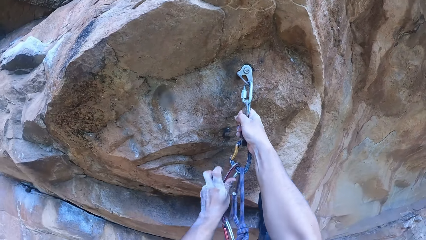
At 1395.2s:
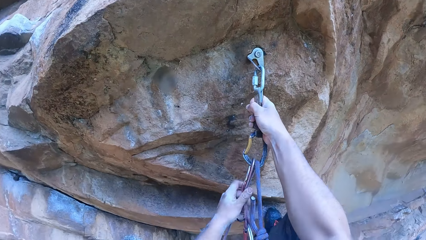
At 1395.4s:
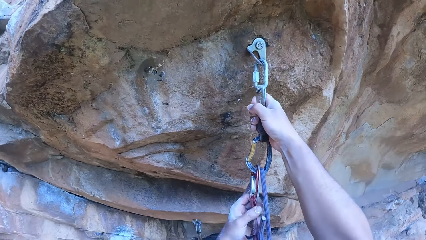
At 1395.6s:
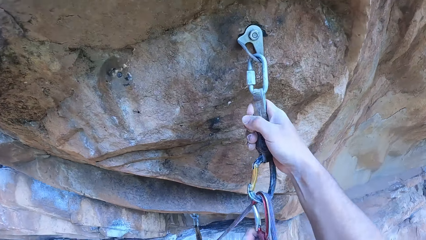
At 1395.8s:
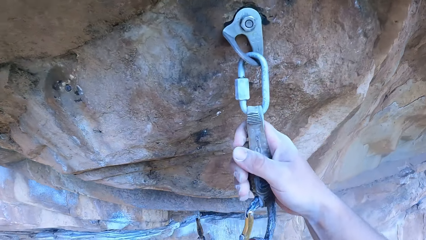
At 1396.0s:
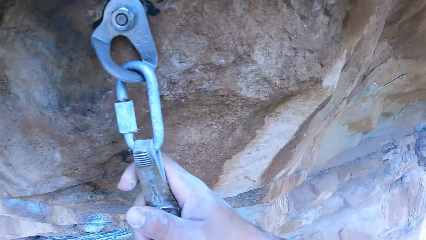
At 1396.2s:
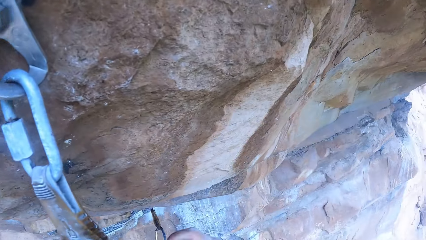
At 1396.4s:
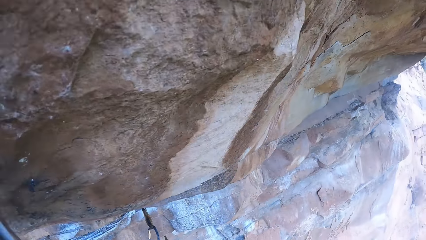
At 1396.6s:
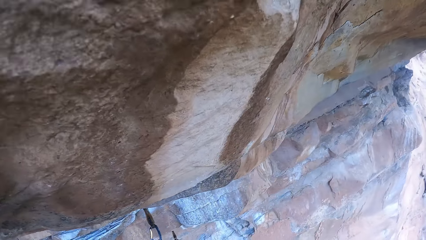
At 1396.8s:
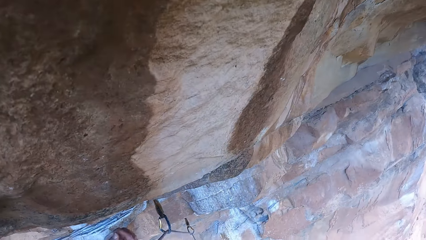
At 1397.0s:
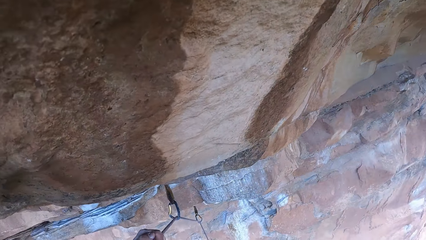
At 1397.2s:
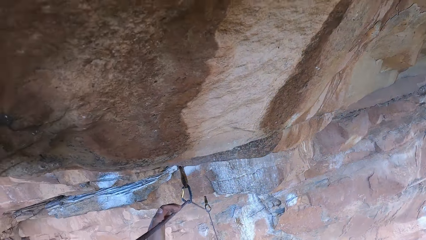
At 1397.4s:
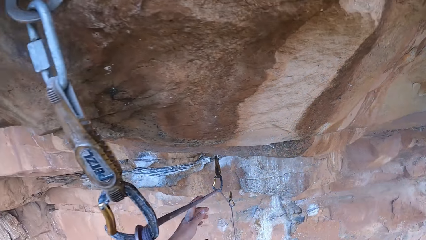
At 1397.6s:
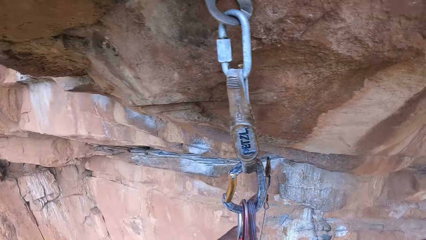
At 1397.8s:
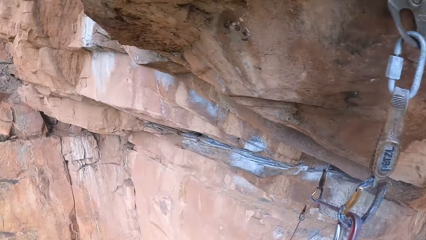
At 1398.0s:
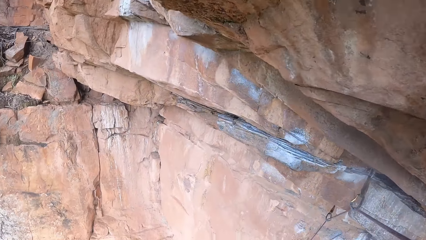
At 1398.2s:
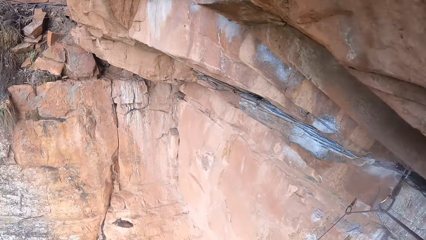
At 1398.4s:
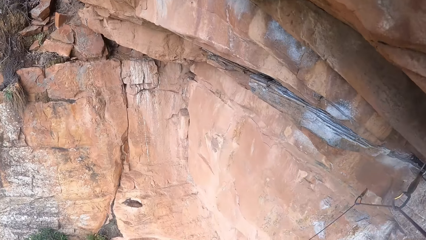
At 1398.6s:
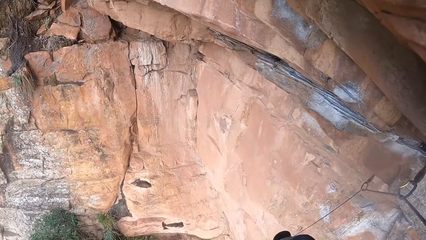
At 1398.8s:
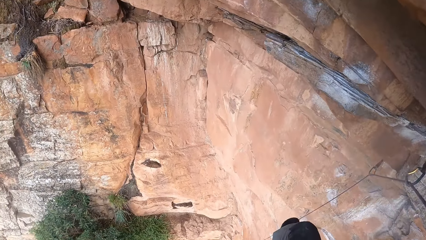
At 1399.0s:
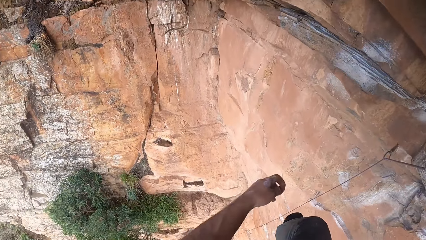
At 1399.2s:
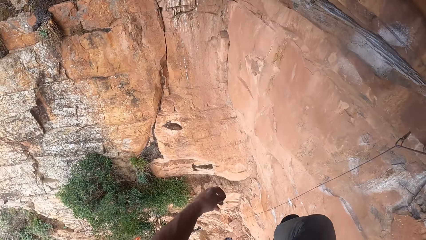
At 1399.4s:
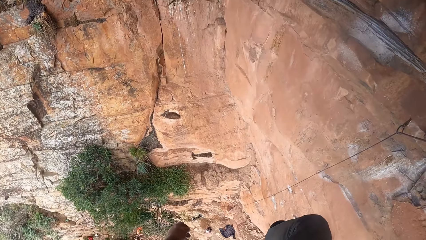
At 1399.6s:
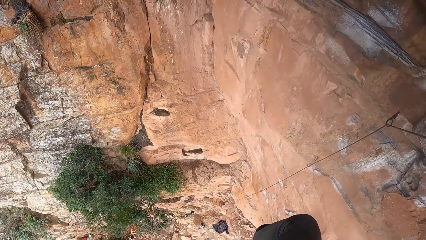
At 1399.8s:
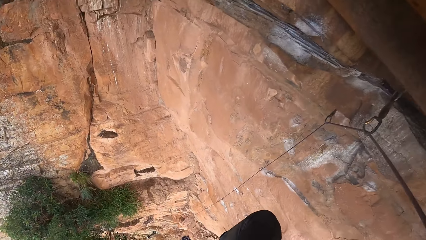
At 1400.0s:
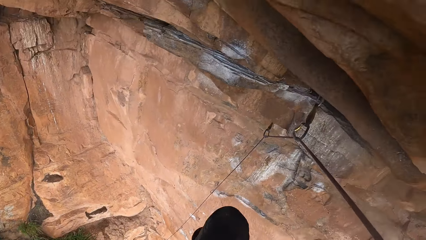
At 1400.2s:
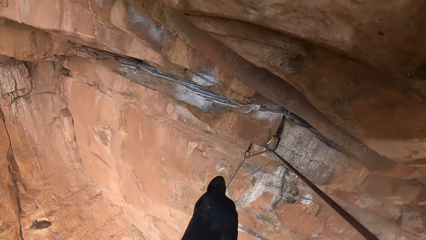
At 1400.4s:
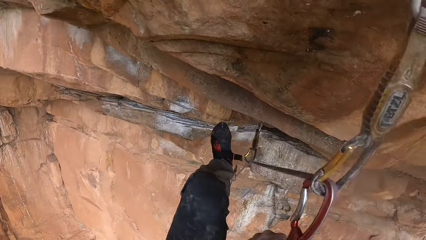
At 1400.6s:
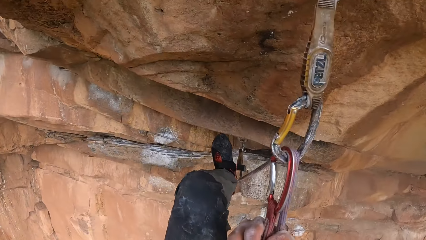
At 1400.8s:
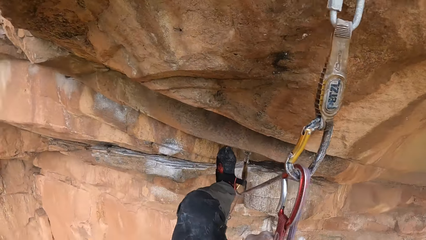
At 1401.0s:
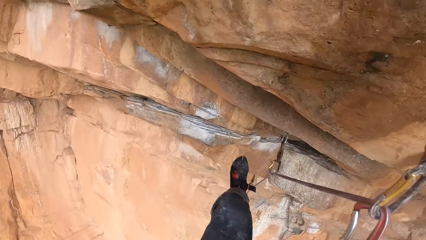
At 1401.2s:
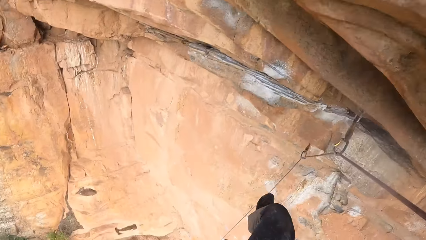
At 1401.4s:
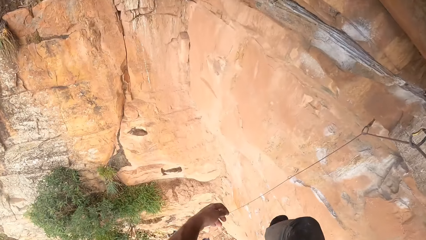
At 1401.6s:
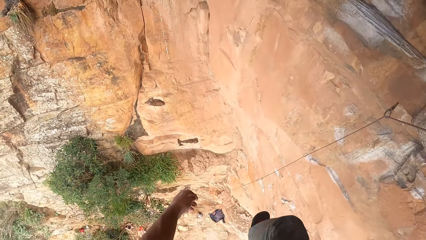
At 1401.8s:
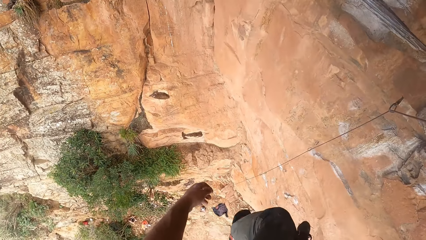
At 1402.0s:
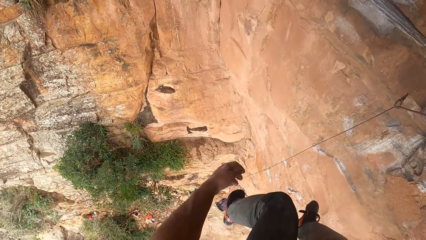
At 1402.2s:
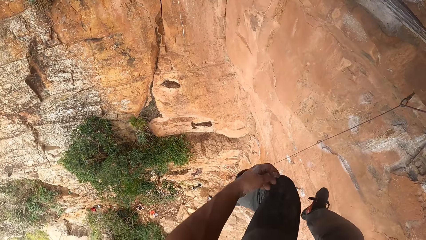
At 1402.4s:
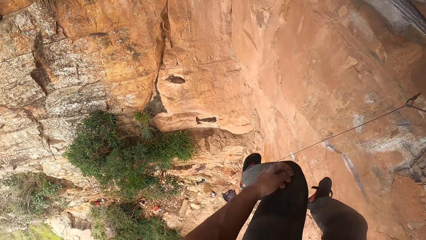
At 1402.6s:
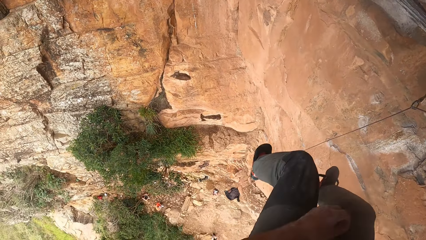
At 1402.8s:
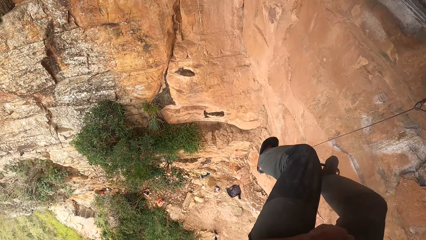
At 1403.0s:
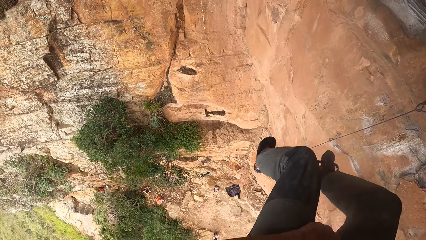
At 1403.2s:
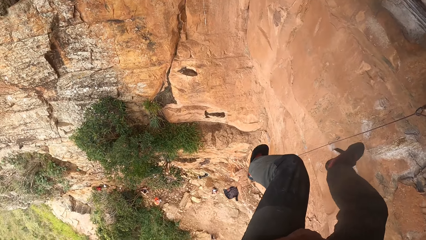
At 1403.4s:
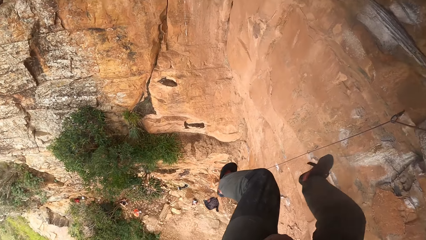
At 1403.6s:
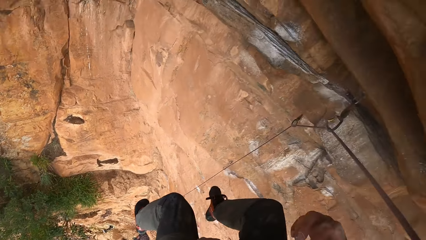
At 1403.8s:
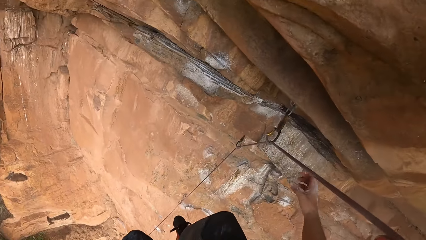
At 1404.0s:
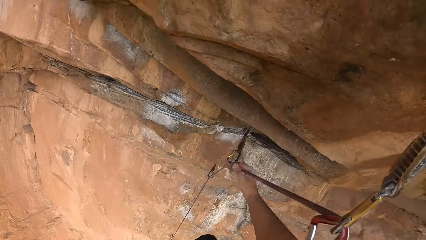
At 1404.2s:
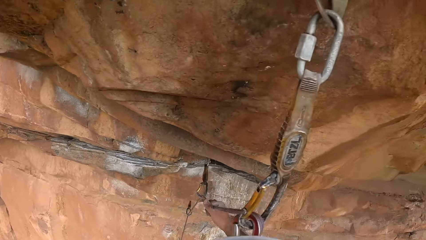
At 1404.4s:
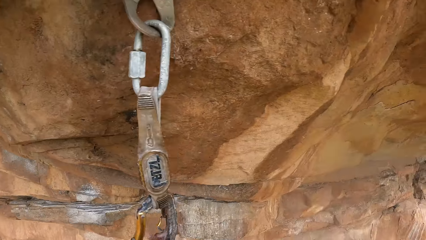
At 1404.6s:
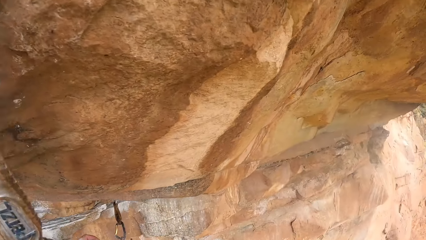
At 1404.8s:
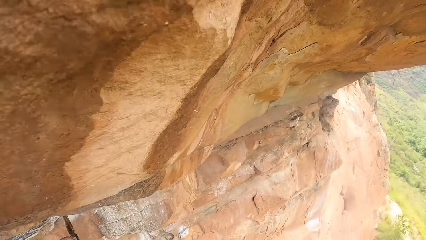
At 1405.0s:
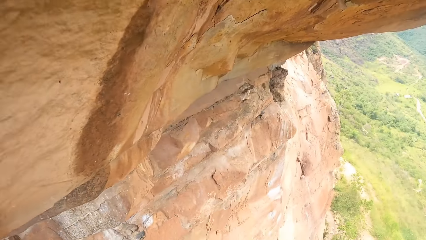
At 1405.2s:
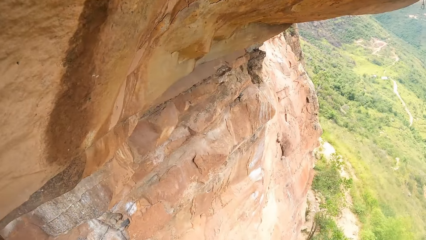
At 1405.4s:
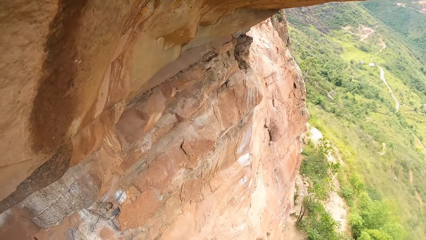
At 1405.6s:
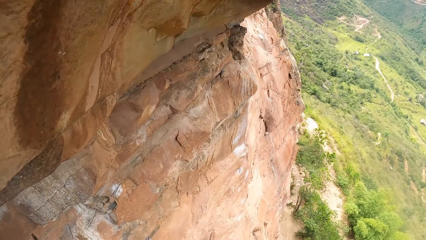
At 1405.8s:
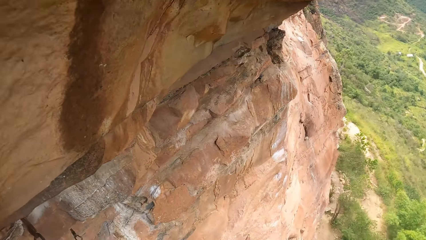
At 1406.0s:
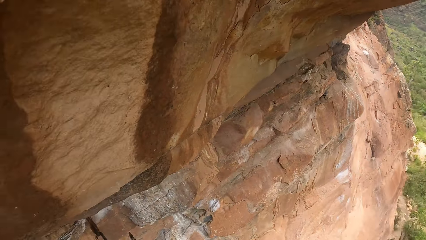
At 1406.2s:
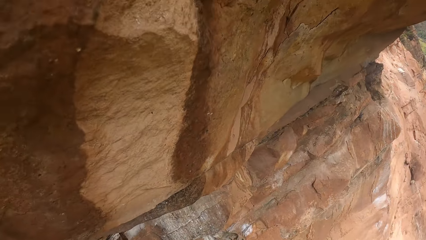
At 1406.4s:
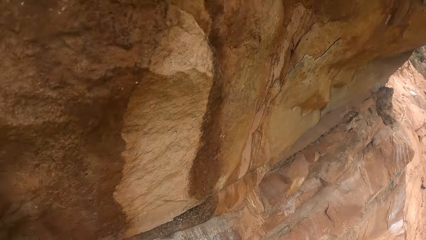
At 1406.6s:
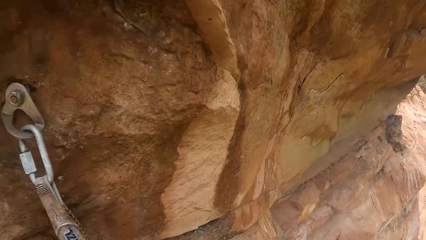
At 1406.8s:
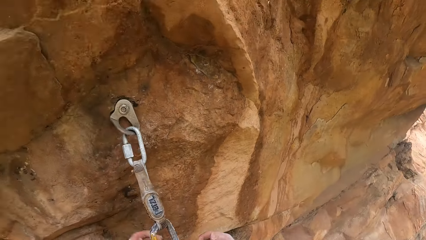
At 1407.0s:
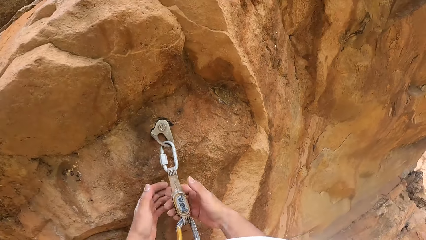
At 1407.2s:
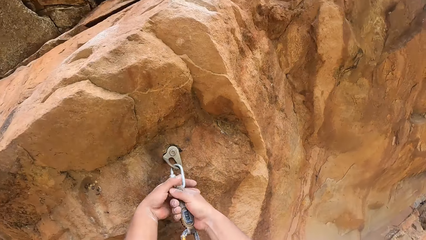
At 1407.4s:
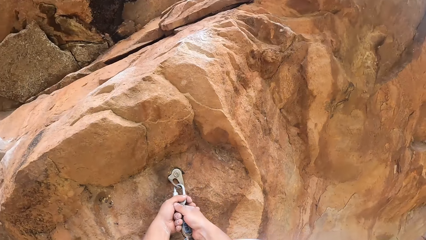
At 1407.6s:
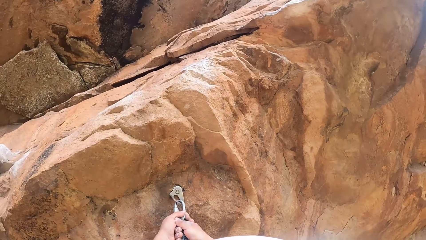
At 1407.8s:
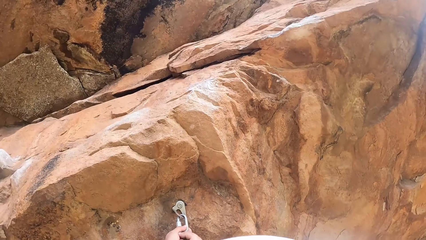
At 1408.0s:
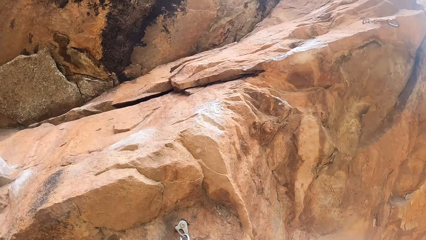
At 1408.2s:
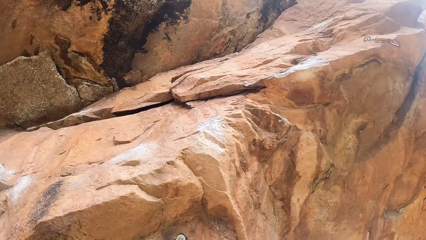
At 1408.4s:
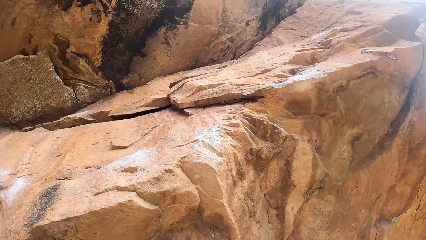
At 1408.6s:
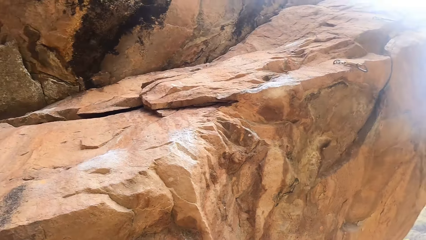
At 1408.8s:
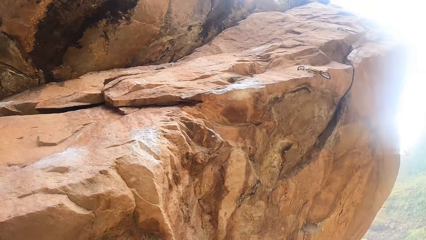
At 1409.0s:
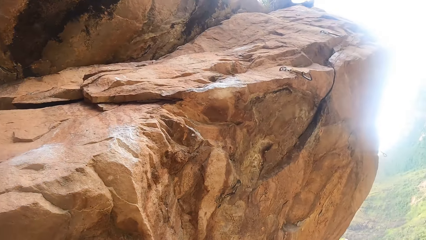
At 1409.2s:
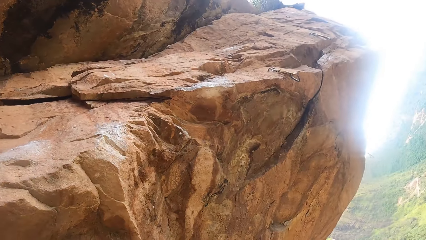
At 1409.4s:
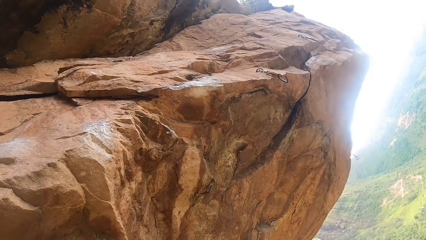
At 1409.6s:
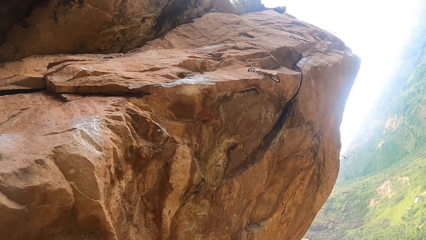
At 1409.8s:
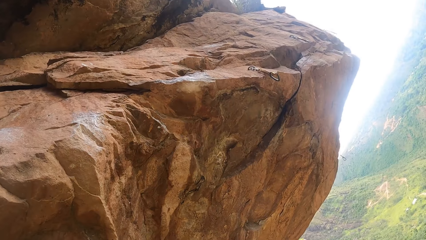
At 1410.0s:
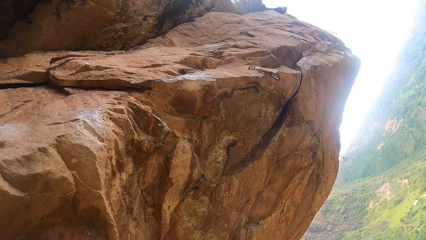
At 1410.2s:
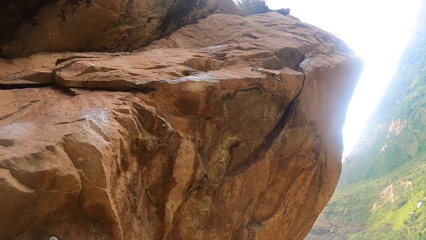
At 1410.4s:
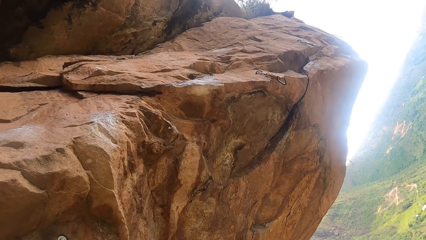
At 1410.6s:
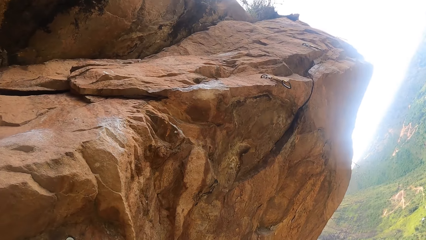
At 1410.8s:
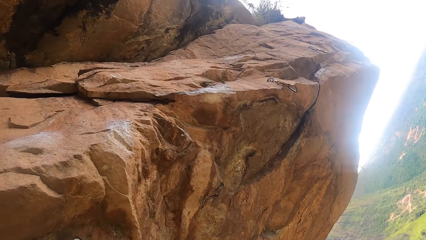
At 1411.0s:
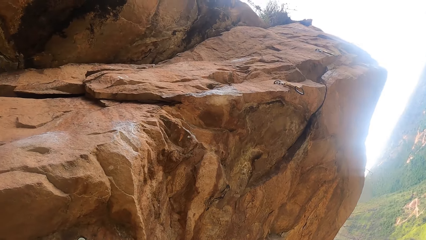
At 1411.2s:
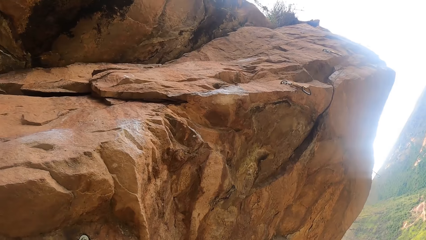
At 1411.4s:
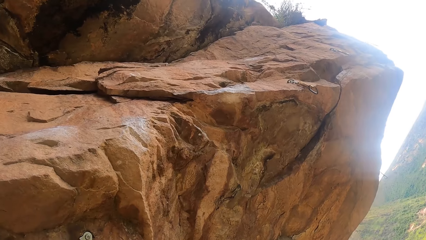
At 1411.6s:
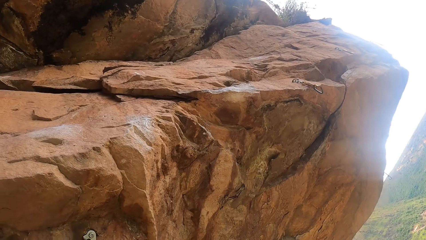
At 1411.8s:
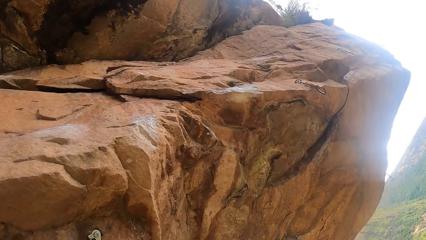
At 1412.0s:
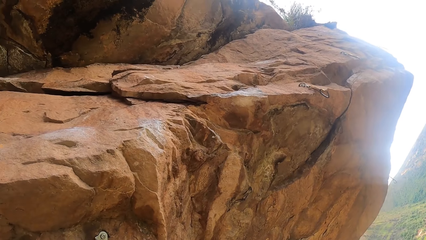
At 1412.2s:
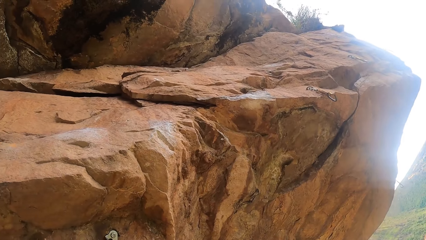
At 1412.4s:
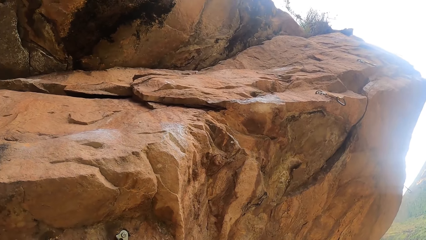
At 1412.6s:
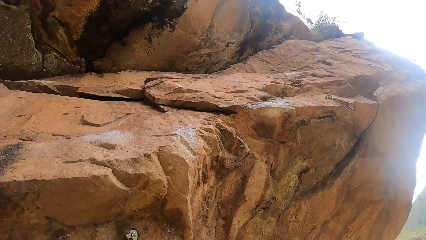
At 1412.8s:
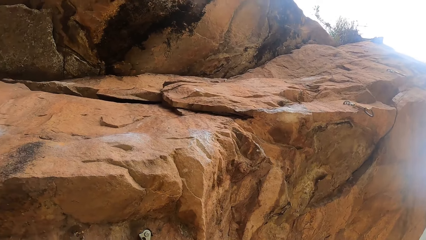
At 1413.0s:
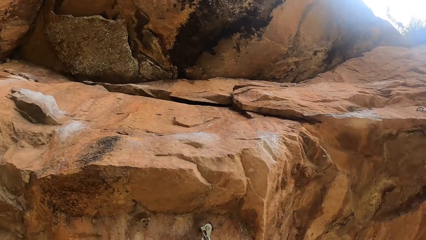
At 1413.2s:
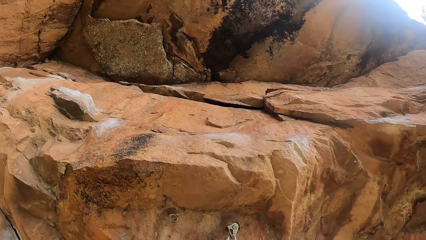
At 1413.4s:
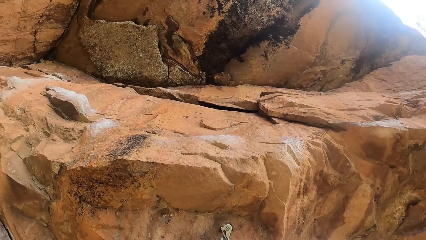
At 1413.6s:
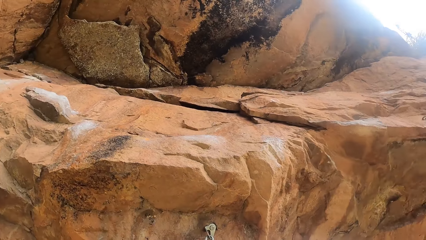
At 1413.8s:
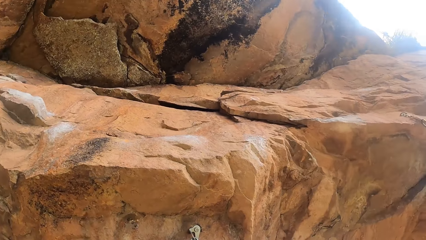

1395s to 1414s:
The camera wearer holds the hooks. He looks down. He swings his legs. He looks around. He holds the hooks.
